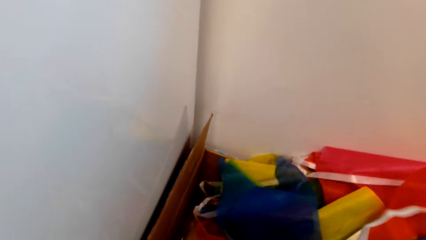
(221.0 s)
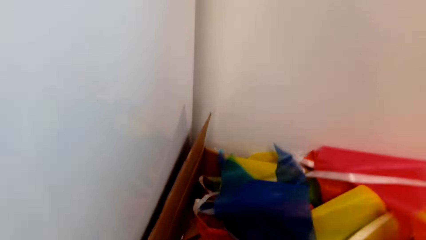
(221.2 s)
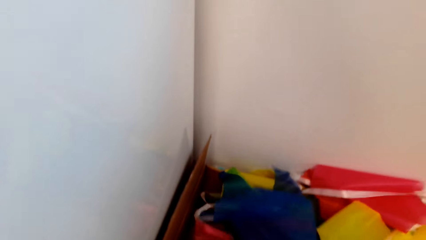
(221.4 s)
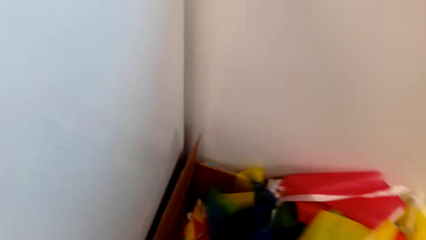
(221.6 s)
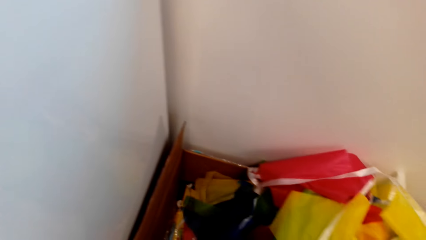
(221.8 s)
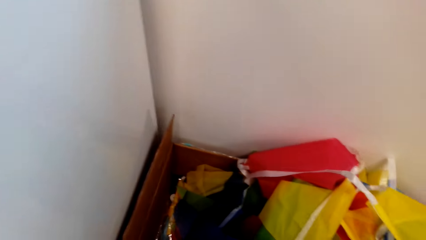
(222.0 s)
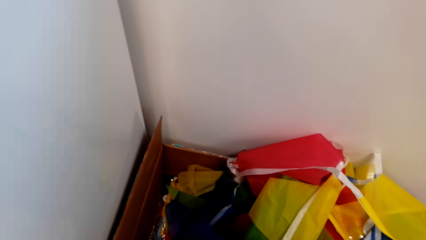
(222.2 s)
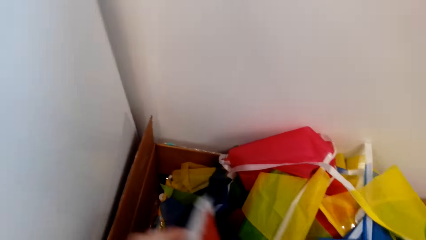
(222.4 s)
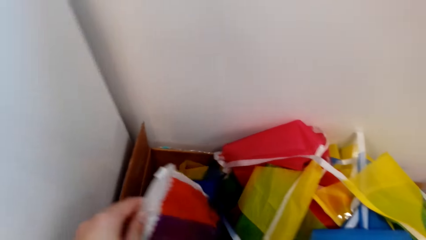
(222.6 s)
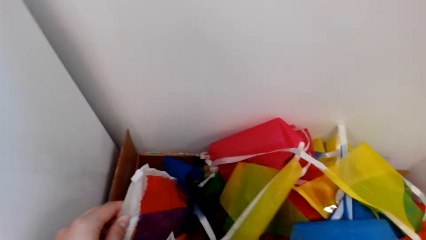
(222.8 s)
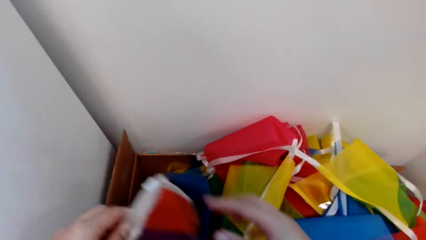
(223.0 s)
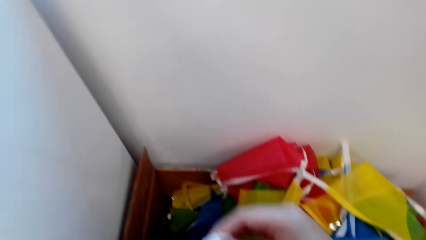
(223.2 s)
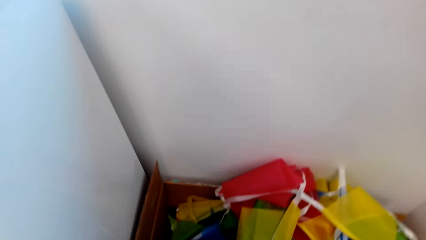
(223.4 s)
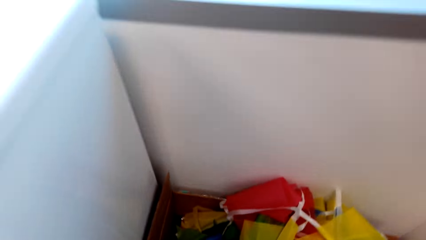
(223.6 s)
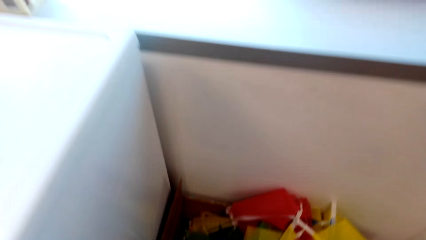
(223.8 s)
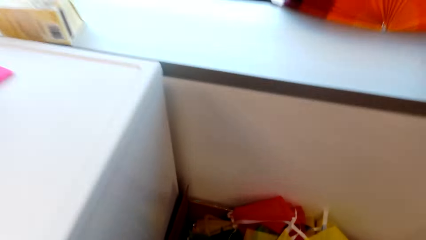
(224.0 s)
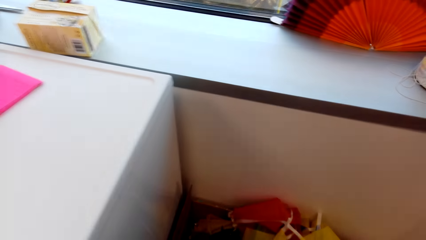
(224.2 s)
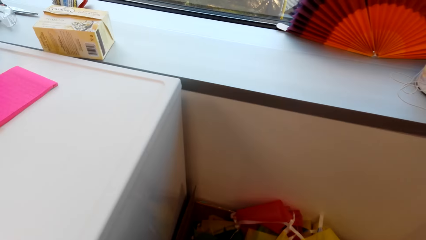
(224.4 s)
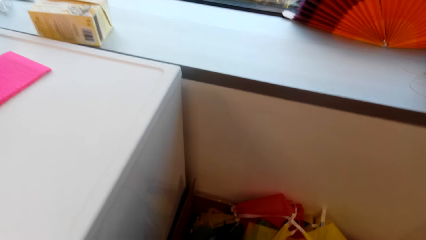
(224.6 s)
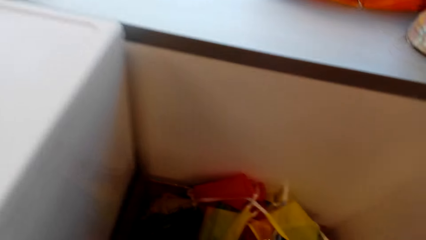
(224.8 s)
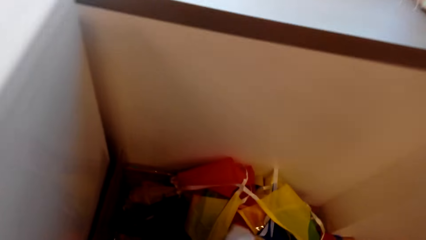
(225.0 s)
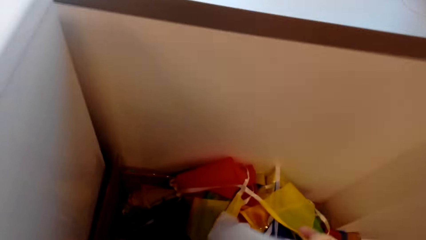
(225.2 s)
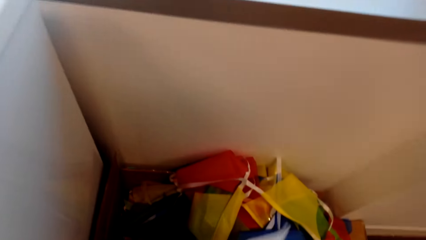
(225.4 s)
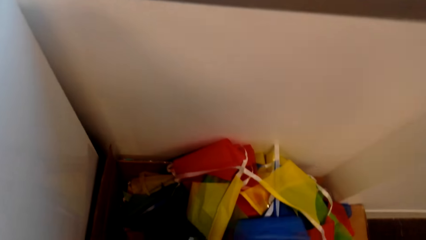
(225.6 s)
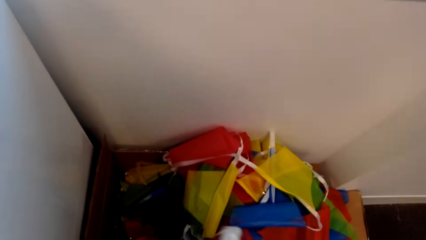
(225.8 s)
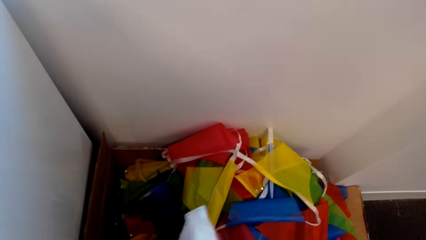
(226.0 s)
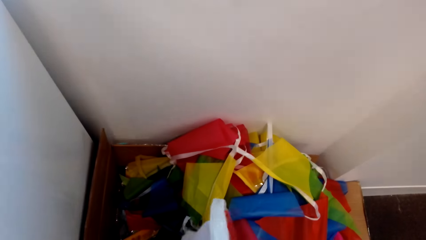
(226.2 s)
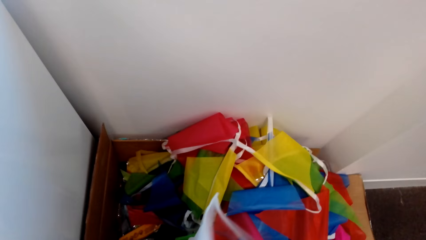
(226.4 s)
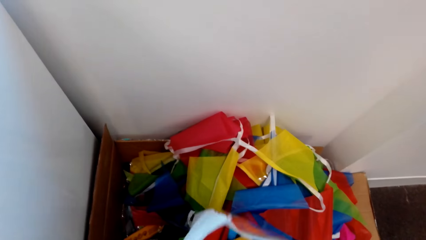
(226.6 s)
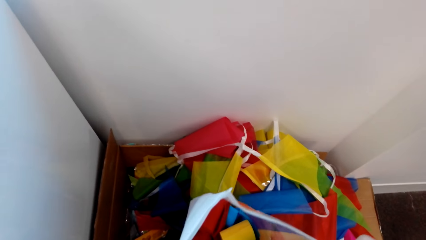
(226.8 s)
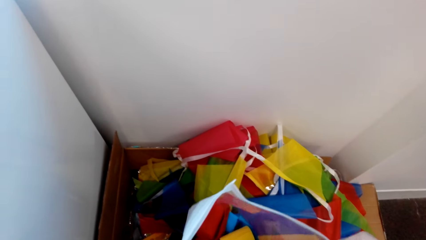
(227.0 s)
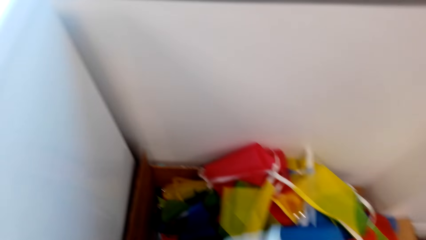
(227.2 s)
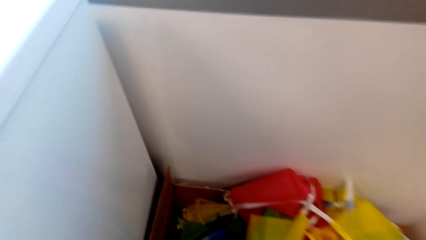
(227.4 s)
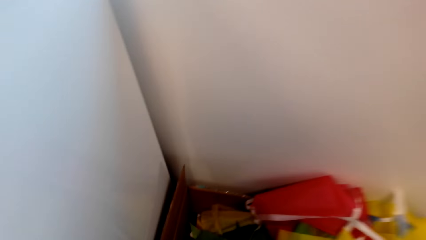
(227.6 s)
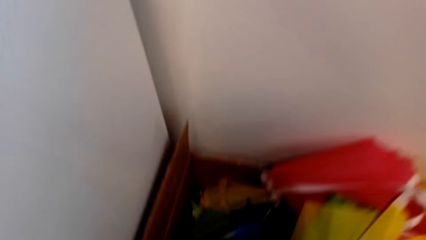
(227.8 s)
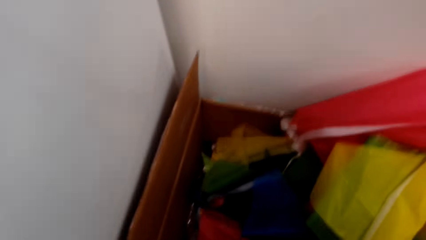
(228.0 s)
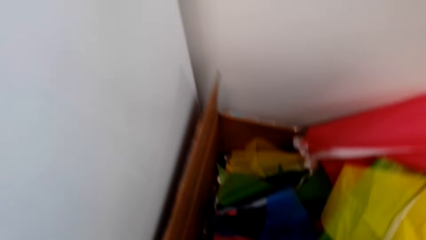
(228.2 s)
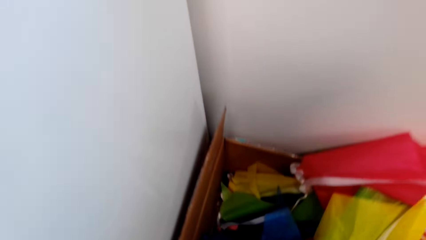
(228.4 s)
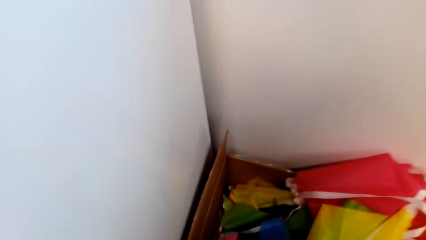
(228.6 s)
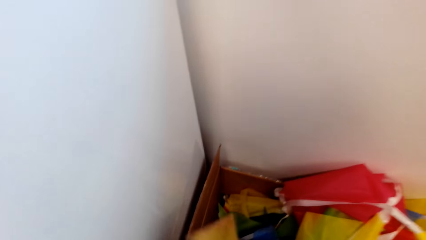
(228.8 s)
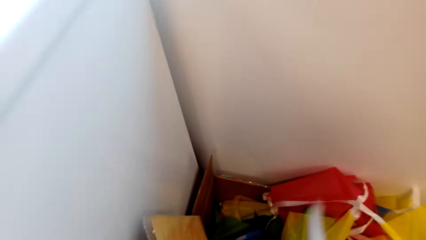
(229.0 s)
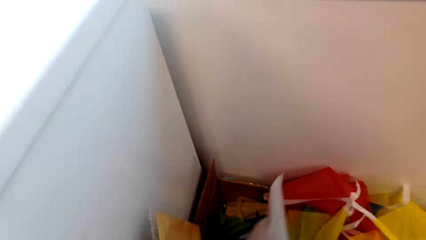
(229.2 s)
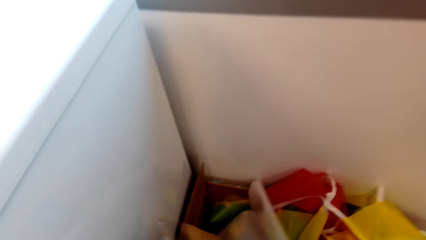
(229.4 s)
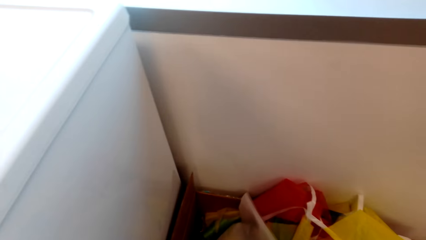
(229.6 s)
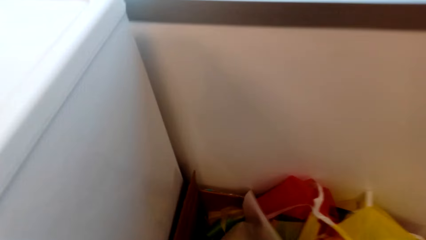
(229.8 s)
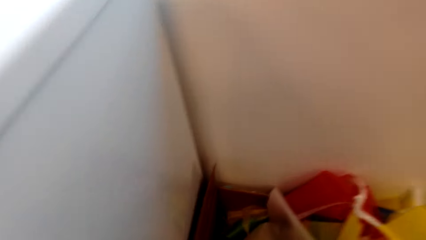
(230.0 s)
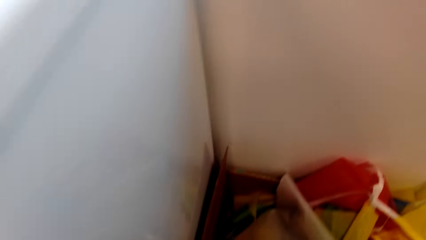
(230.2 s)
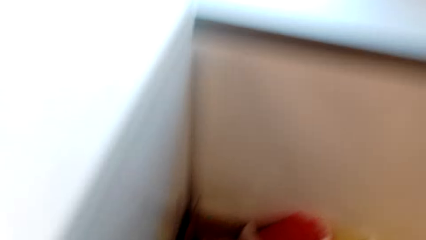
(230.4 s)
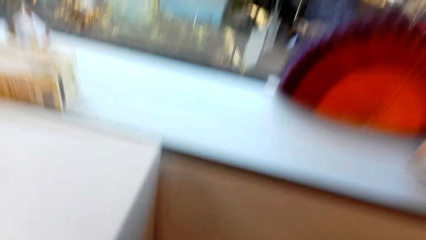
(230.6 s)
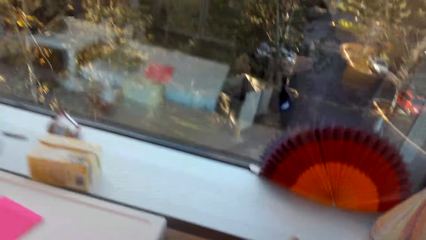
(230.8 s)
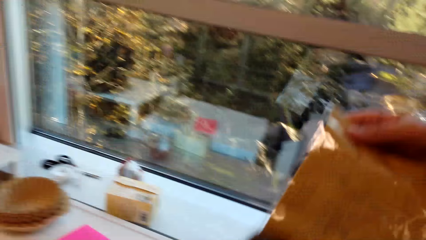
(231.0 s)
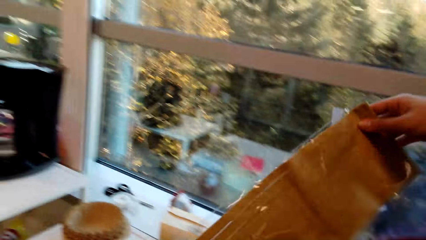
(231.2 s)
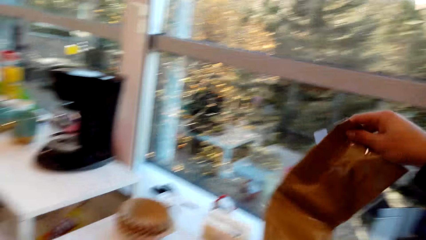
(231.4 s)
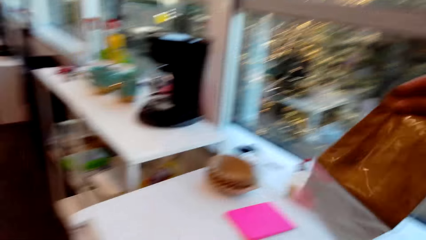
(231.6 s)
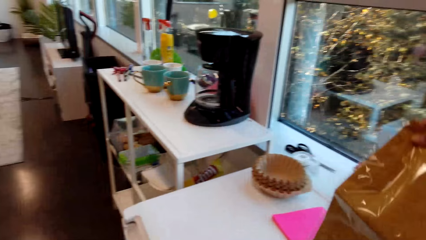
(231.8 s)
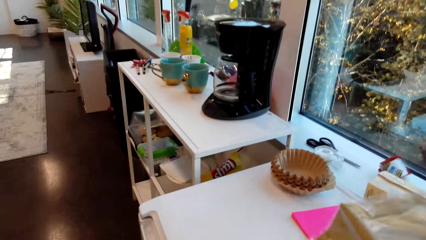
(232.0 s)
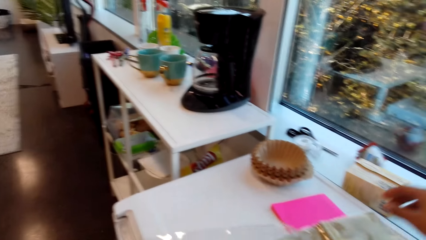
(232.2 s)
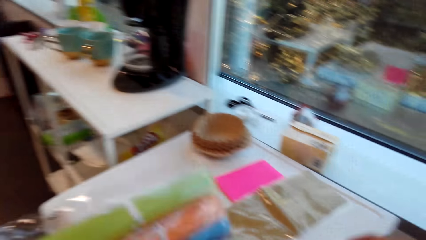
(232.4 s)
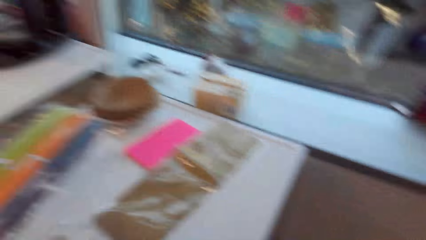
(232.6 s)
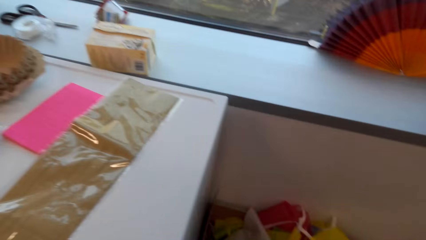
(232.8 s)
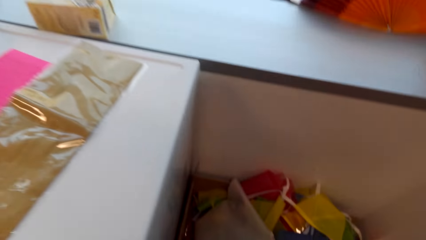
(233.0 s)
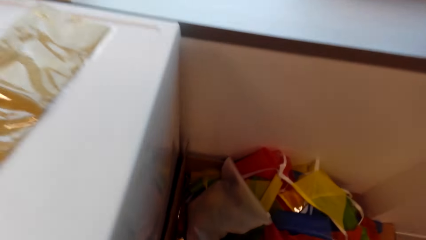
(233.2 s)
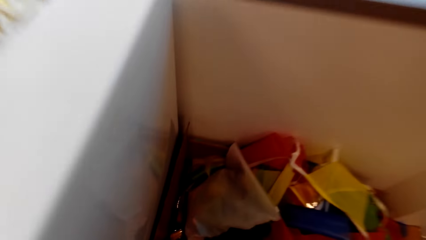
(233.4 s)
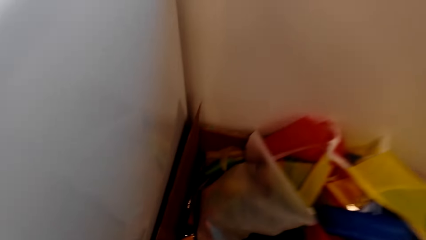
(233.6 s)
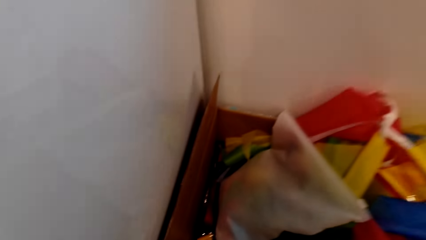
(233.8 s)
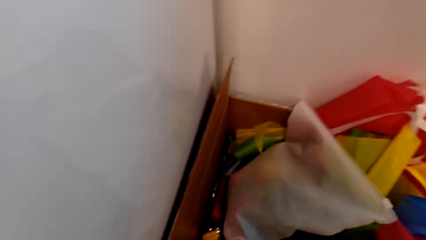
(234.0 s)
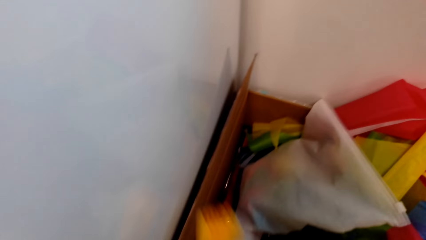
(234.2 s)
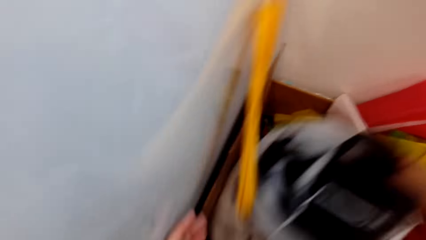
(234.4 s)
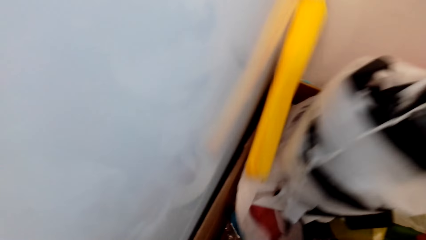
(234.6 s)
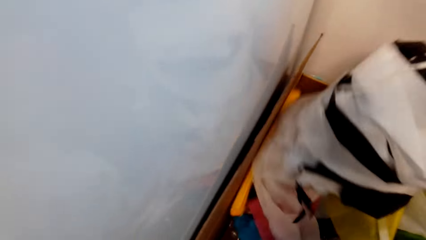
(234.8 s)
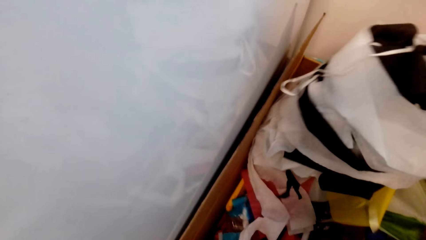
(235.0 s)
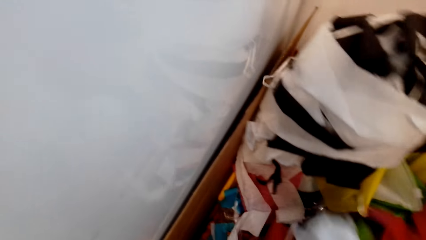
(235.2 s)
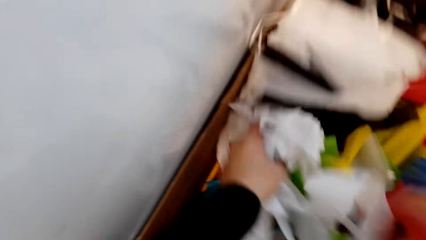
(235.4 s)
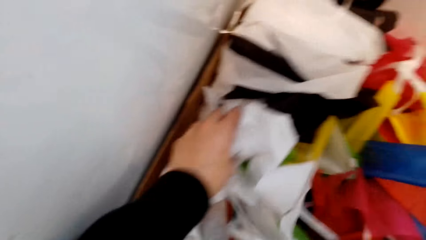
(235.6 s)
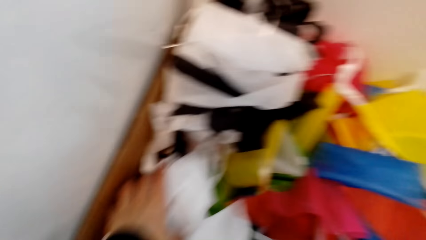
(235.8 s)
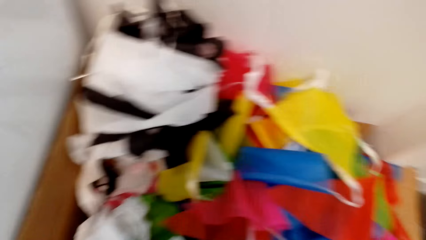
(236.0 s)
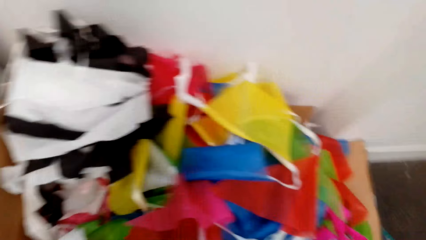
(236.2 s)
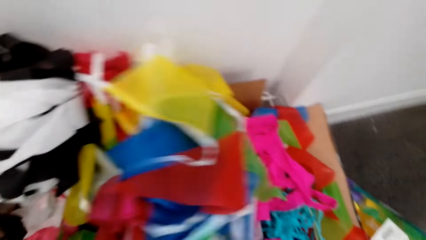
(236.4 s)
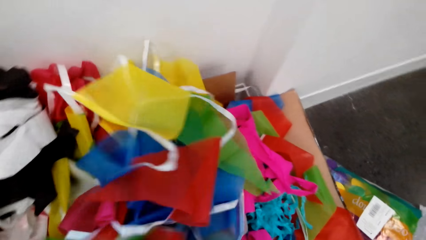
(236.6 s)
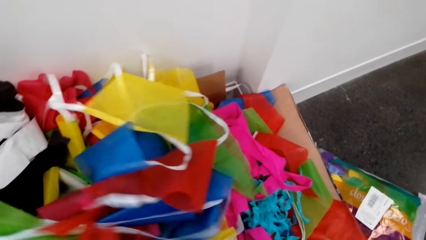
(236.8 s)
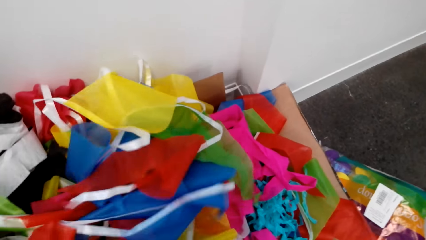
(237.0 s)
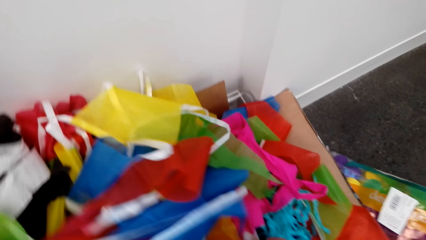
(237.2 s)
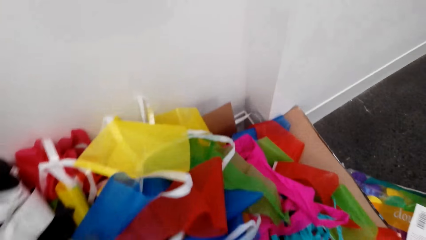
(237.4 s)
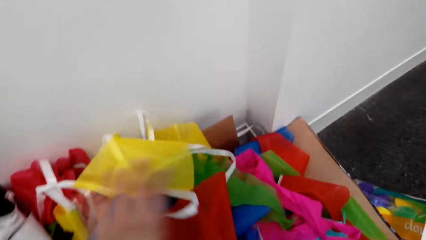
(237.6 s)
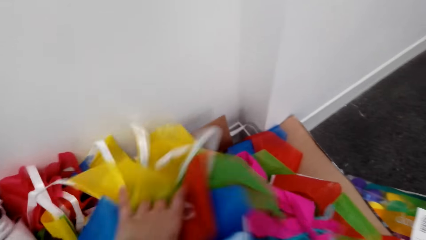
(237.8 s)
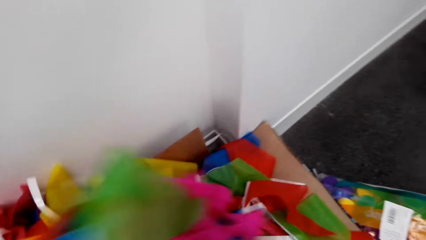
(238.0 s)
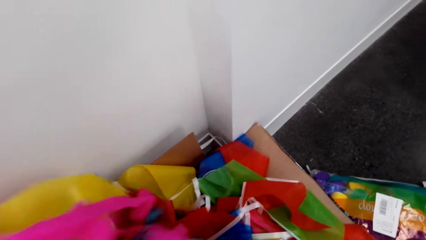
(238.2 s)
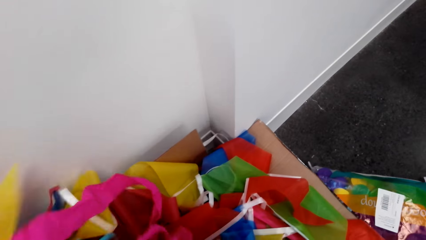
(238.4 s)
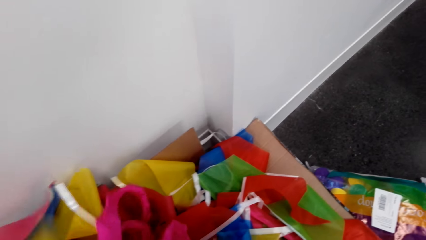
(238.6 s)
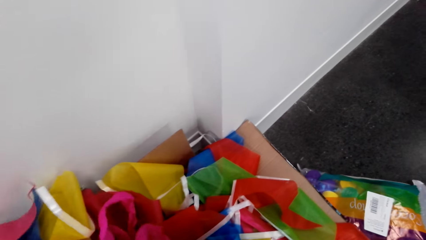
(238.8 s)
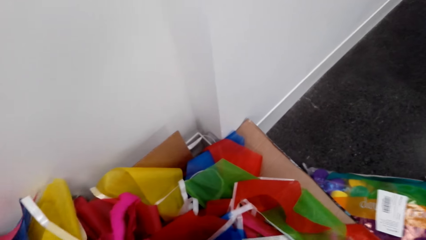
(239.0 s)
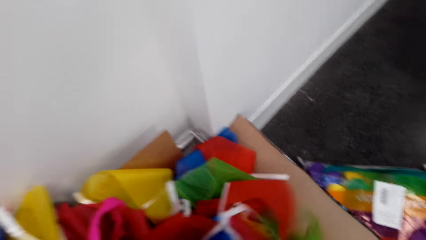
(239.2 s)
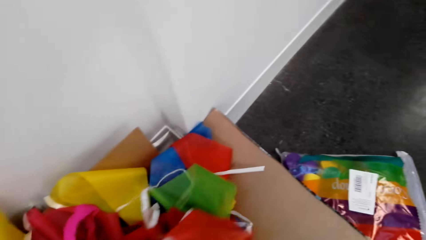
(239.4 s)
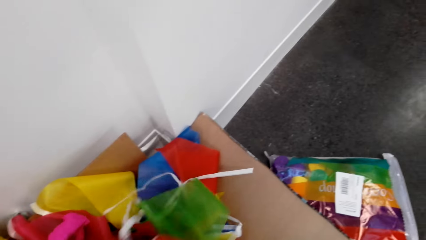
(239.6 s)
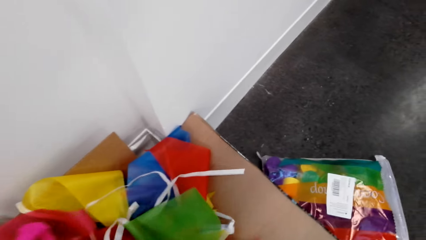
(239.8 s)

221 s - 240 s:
The camera wearer picks up a plastic paper or plastic bag. They open the plastic paper. They stare at the plastic paper. They put the plastic bag in the carton. They pick up the plastic paper from the box. They place the plastic paper on the cabinet. They move the party banners in the carton. They search the box.
